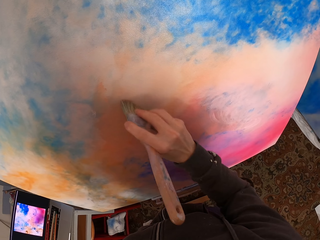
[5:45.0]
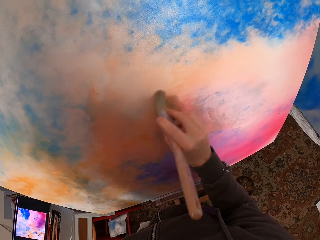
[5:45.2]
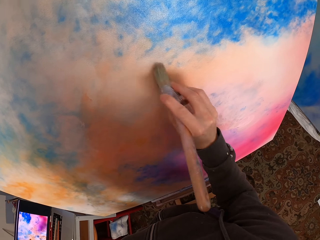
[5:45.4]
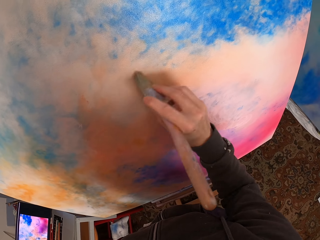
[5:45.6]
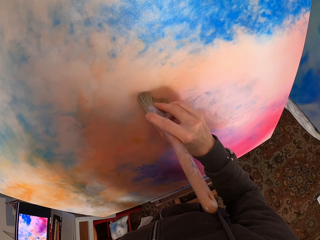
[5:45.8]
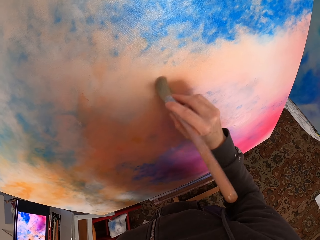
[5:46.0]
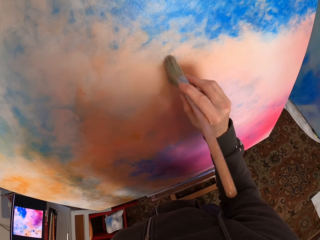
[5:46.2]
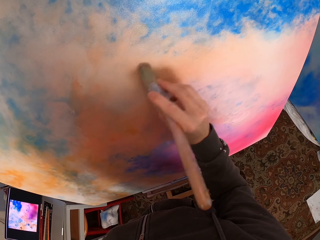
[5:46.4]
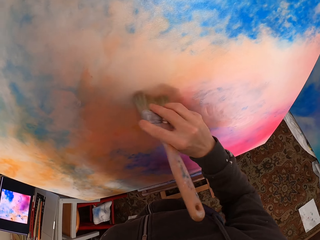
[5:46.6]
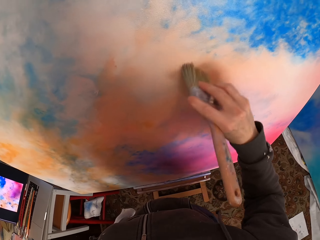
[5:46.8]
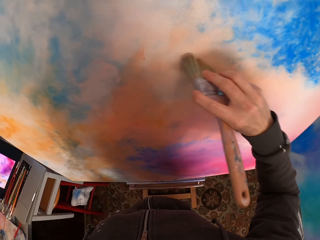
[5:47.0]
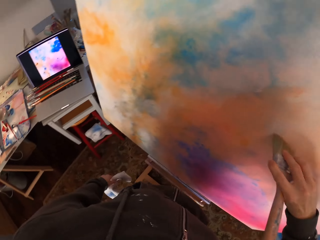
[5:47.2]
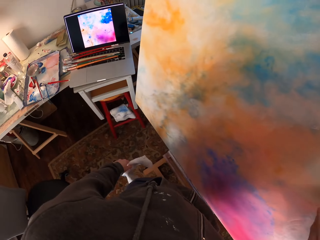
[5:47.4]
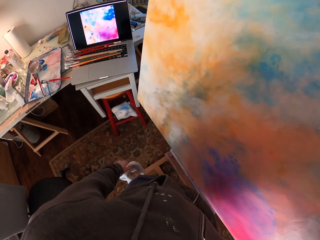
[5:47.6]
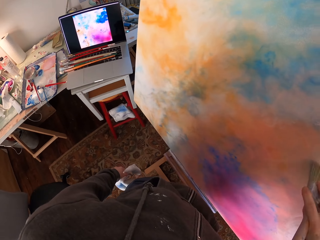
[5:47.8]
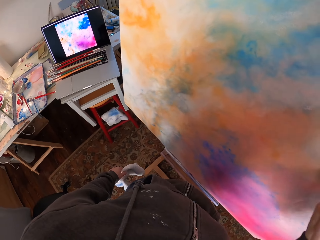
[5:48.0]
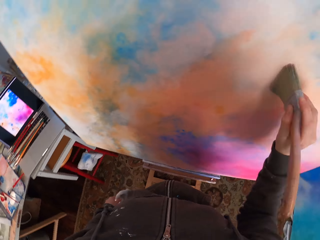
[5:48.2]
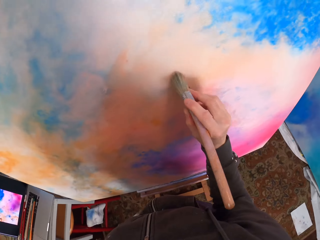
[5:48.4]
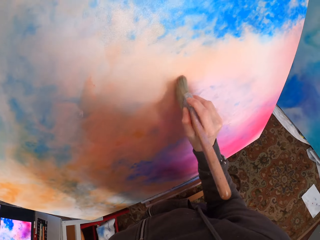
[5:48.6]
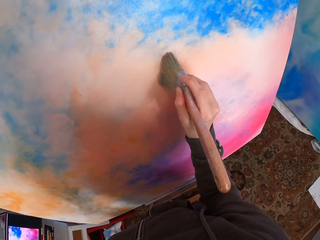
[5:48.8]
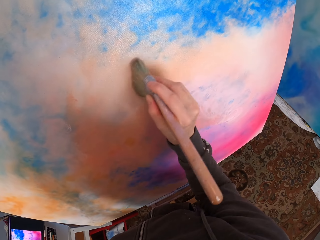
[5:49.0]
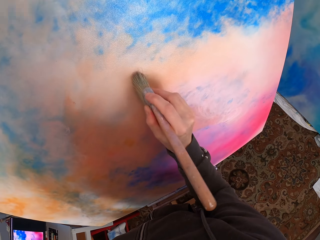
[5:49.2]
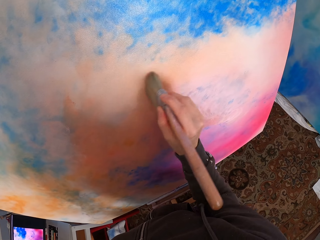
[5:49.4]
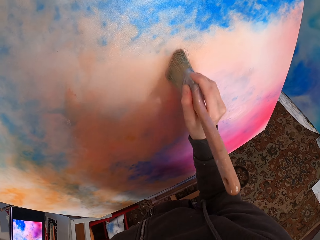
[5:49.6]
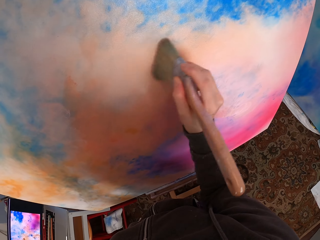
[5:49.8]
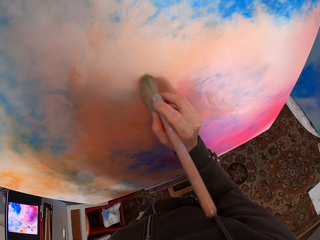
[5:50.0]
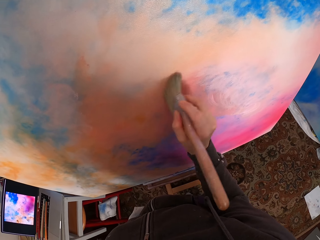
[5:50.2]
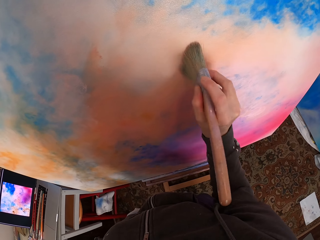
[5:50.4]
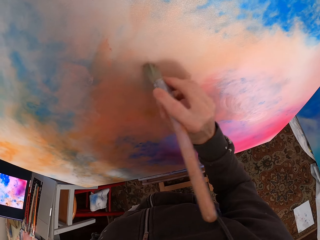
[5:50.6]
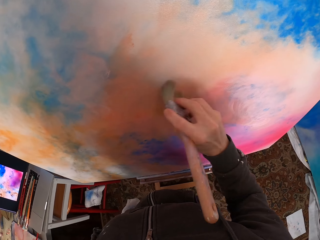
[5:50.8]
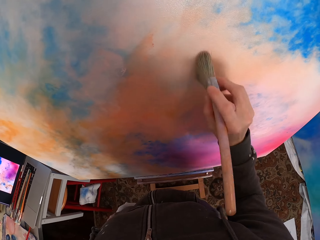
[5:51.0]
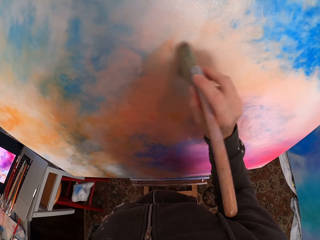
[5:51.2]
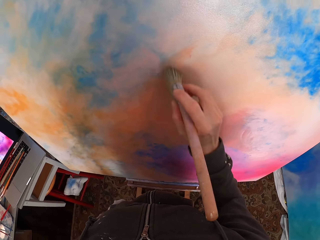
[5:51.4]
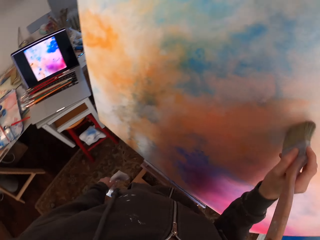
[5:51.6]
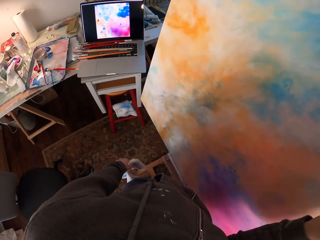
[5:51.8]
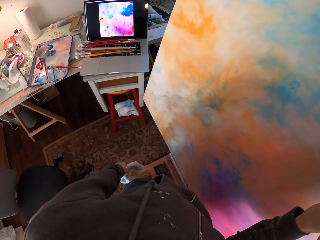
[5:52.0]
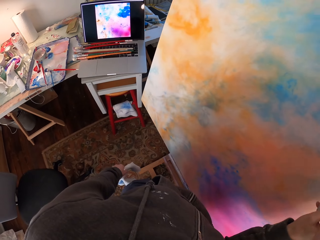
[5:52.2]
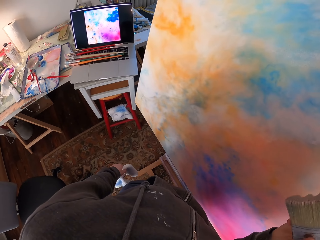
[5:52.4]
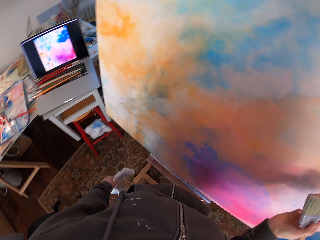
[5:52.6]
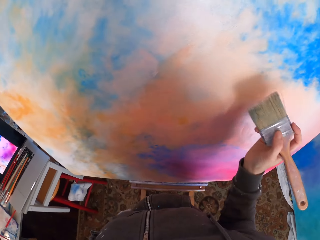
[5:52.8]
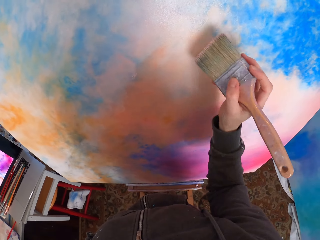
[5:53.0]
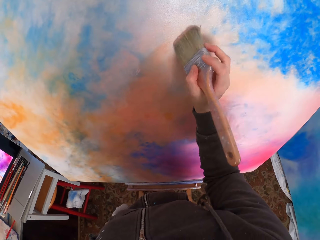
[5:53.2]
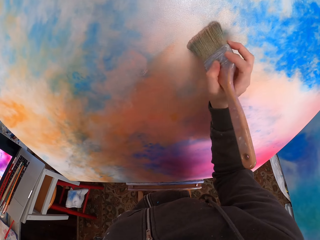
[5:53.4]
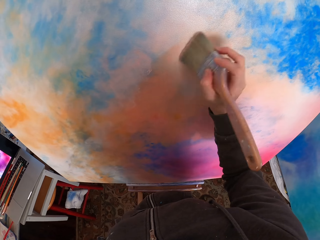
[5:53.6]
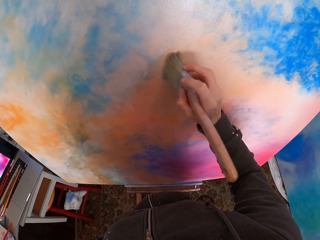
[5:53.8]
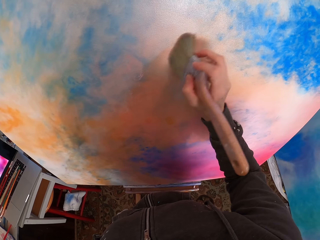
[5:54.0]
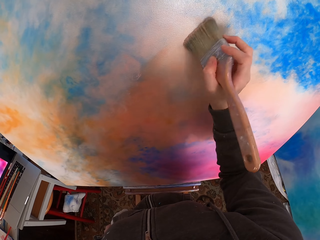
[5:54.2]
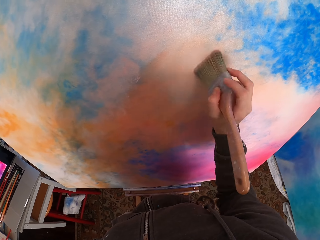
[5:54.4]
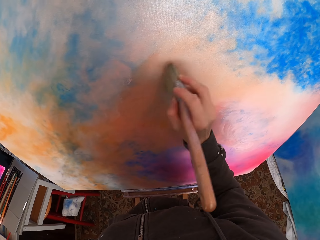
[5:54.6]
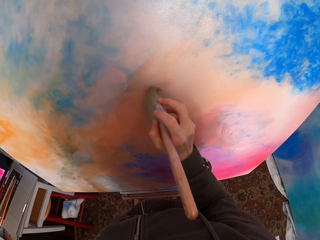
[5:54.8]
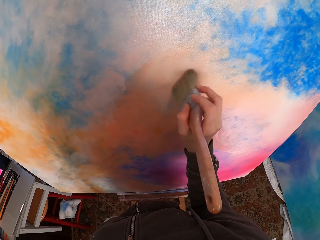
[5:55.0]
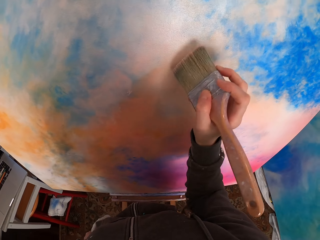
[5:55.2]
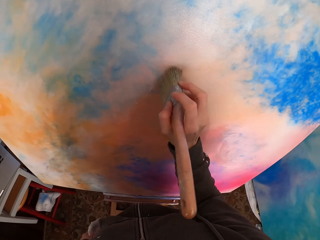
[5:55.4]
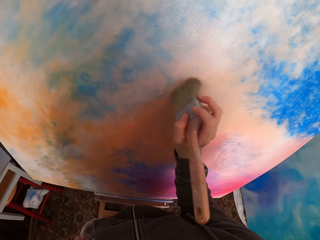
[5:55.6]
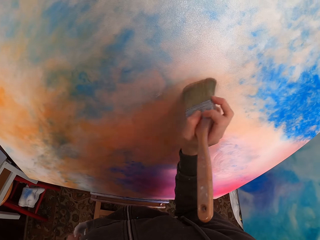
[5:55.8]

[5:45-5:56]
The camera wearer looks at the laptop. They look at the canvas. They look at the laptop. They look at the canvas.

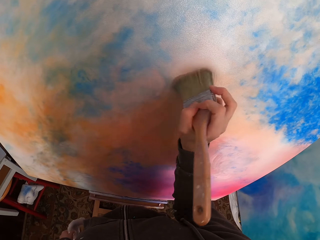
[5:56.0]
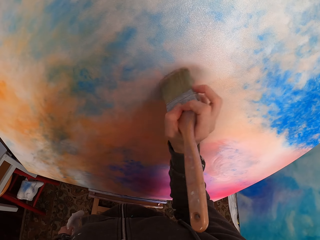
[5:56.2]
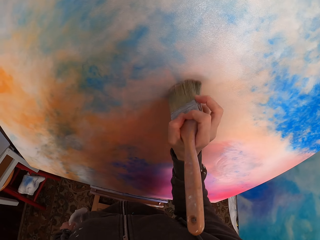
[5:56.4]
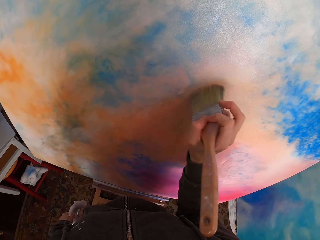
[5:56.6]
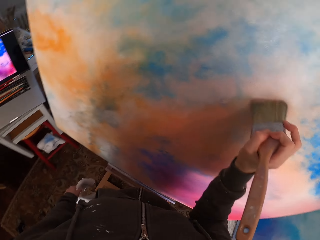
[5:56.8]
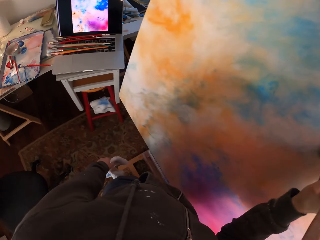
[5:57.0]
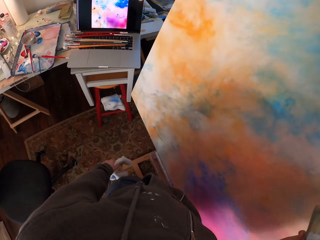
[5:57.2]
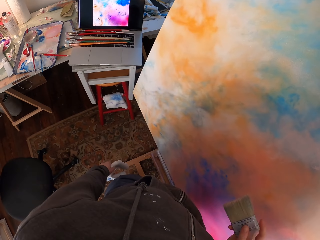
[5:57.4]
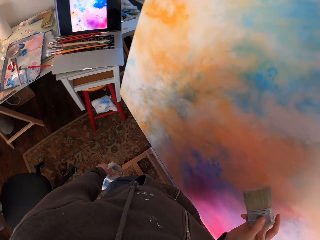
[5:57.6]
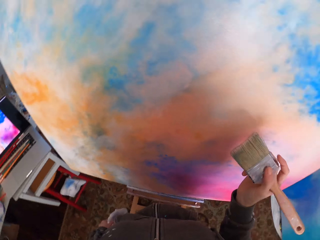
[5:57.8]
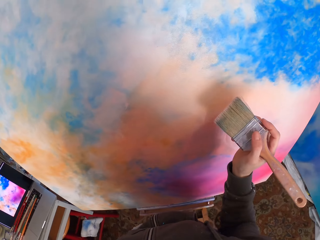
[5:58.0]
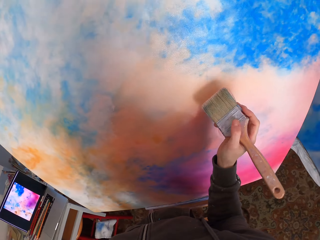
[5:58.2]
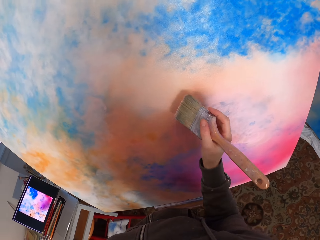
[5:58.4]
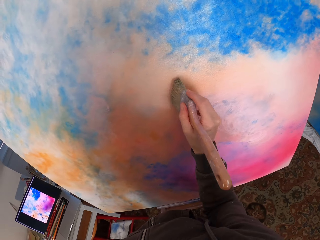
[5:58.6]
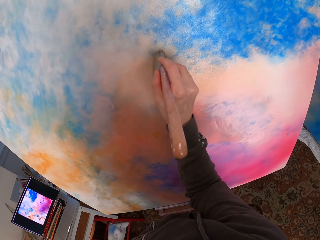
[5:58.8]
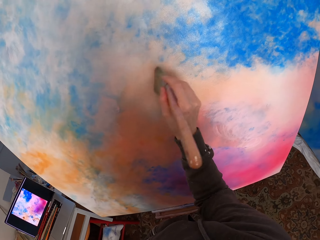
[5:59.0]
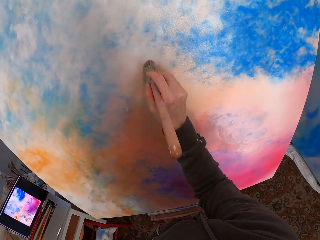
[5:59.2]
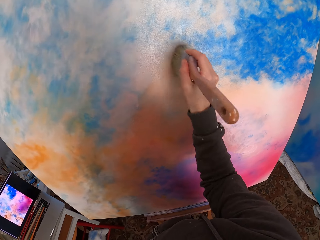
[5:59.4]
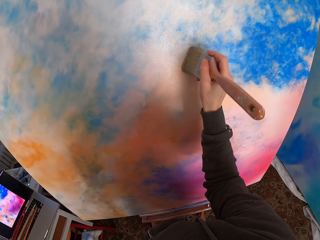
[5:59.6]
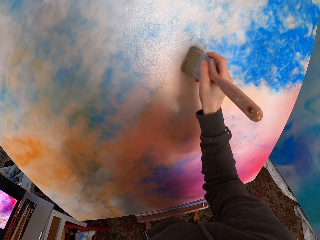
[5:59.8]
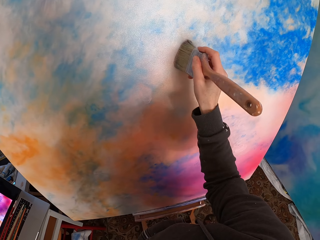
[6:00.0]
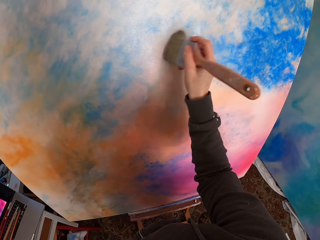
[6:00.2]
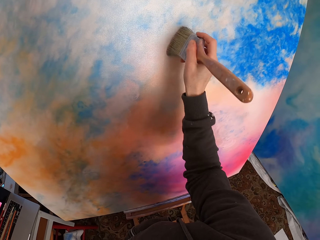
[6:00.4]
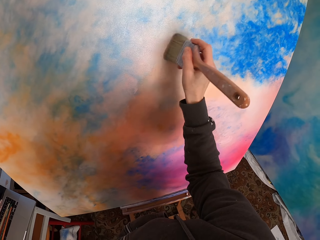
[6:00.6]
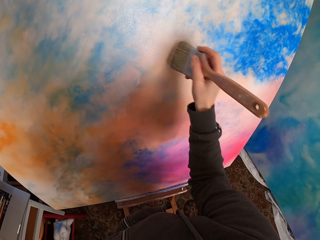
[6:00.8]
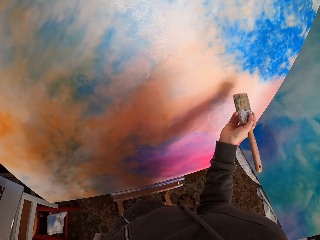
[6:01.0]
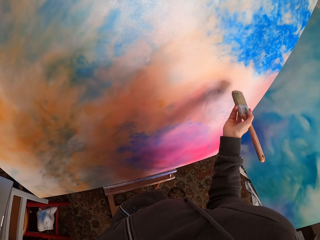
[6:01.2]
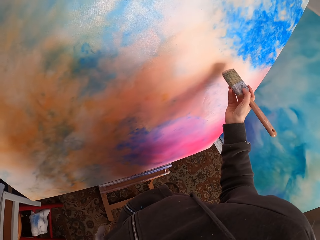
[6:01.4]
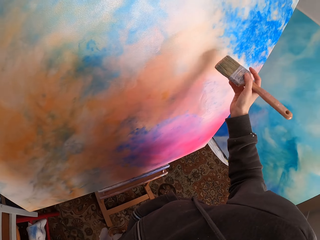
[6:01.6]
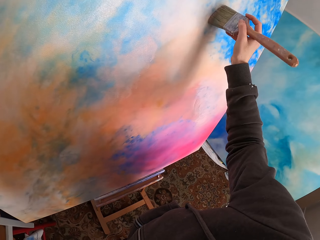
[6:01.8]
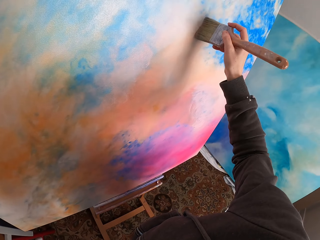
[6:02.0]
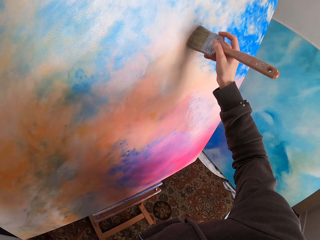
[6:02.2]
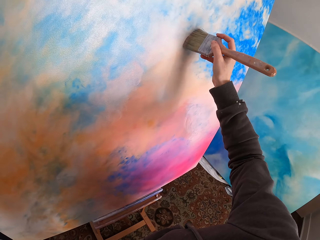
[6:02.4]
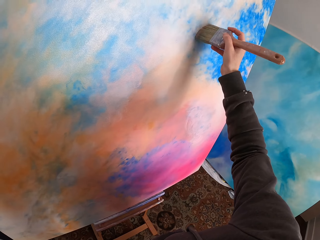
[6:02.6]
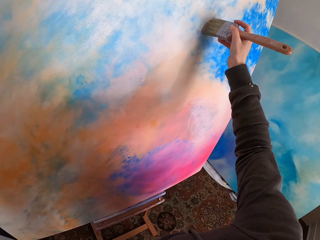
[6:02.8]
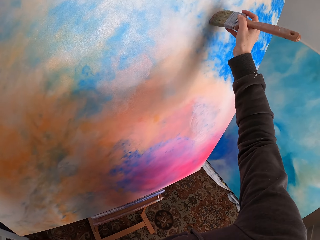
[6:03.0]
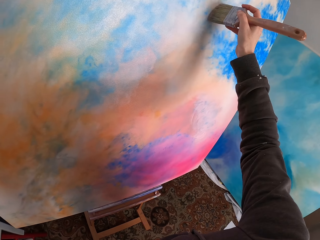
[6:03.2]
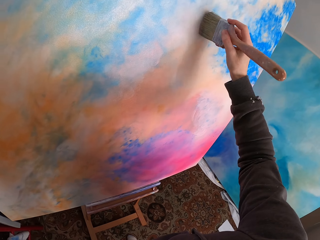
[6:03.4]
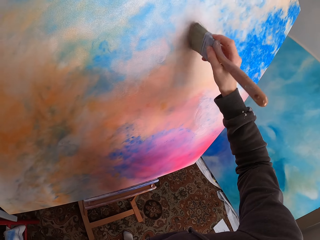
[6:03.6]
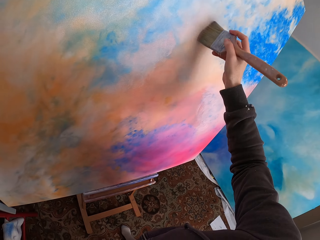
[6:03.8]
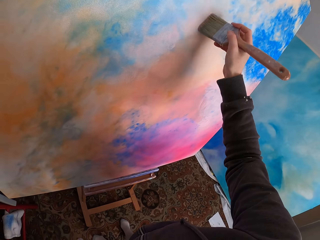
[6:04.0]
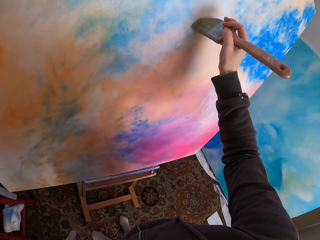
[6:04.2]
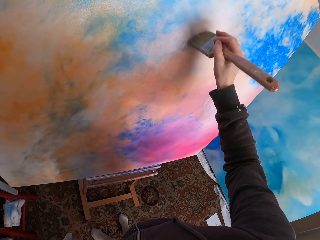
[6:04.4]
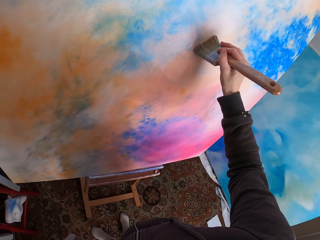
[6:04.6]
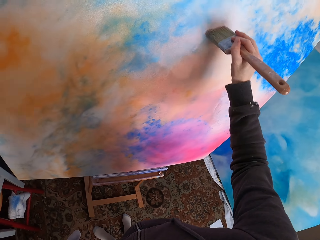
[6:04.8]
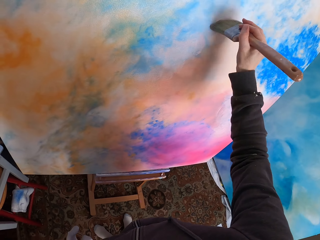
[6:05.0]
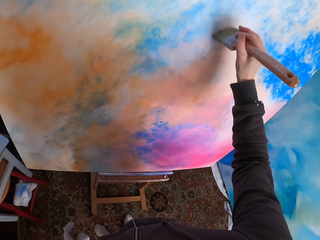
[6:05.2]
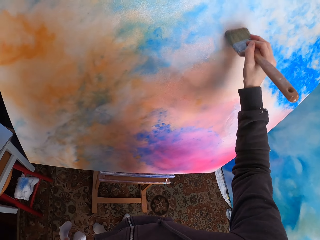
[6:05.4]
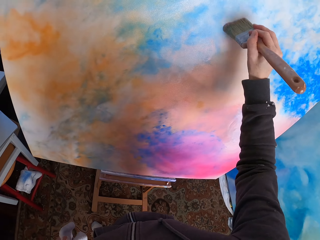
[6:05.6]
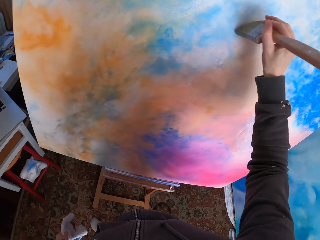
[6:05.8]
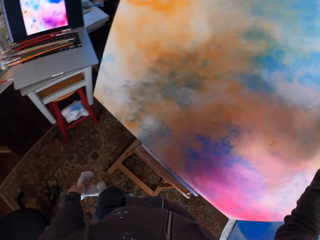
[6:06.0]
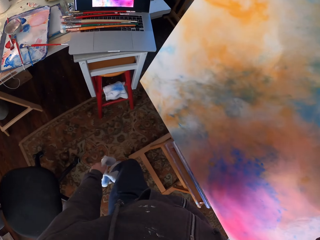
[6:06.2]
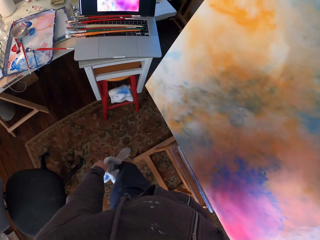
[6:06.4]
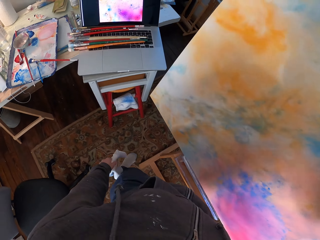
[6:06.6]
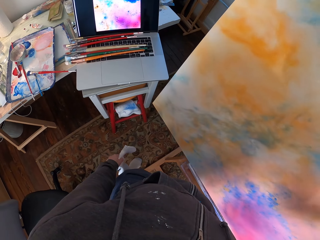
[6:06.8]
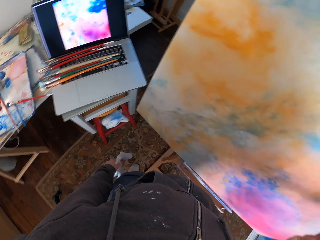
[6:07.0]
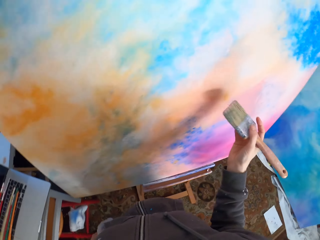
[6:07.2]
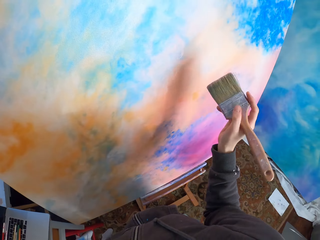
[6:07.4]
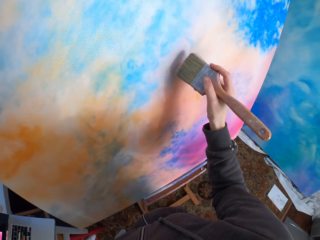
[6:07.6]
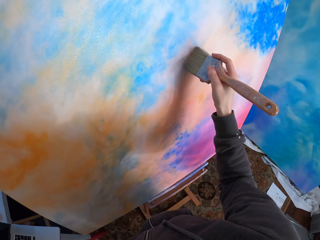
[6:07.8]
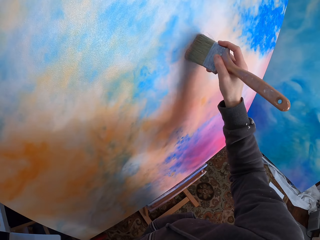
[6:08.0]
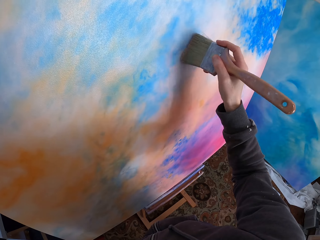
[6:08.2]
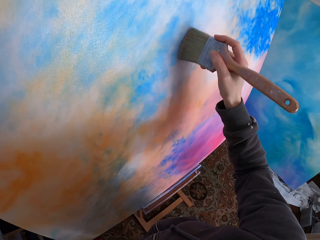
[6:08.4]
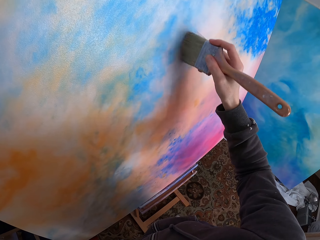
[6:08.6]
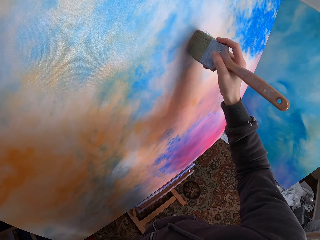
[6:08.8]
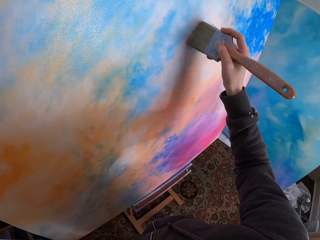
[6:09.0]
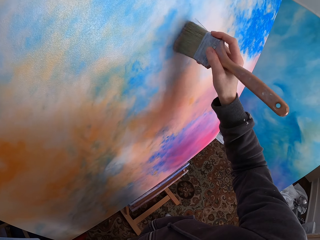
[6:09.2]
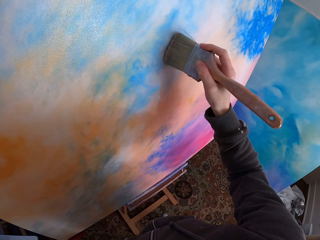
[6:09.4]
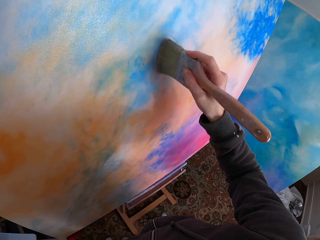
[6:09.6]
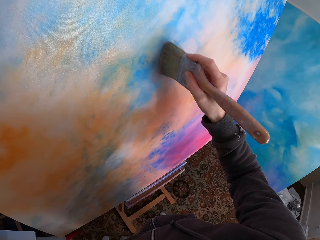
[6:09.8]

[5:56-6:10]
The camera wearer looks at the laptop. They look at the canvas. They look at the laptop. They look at the canvas.
